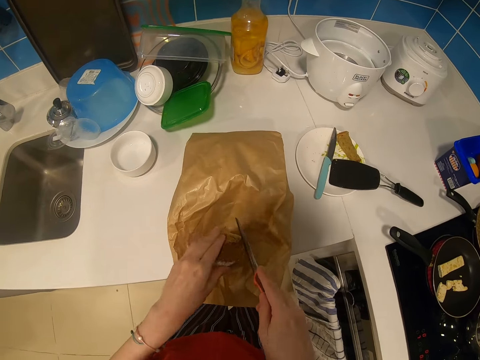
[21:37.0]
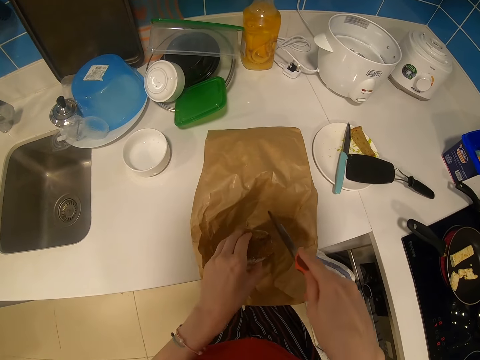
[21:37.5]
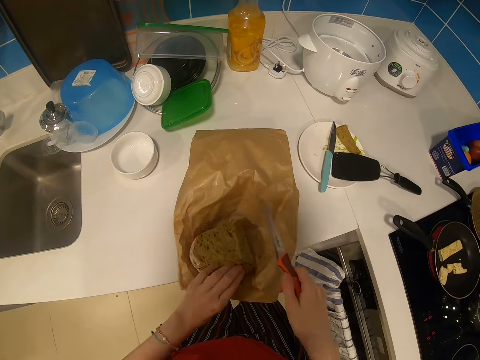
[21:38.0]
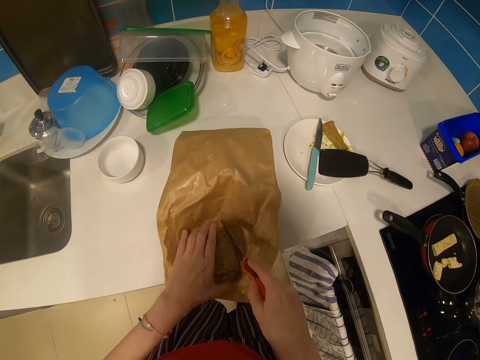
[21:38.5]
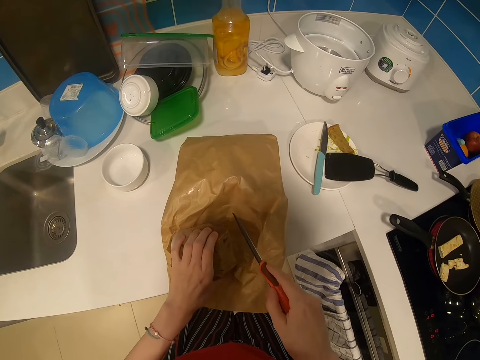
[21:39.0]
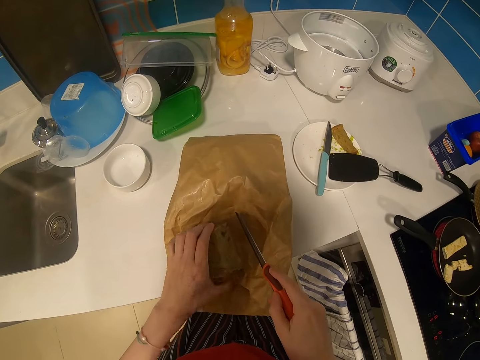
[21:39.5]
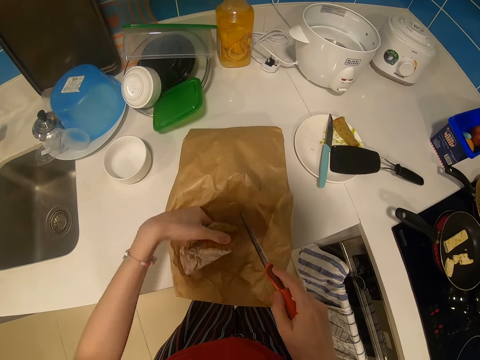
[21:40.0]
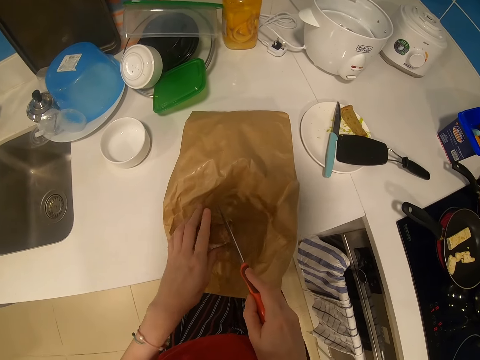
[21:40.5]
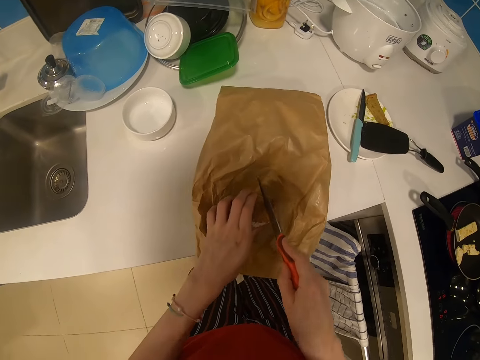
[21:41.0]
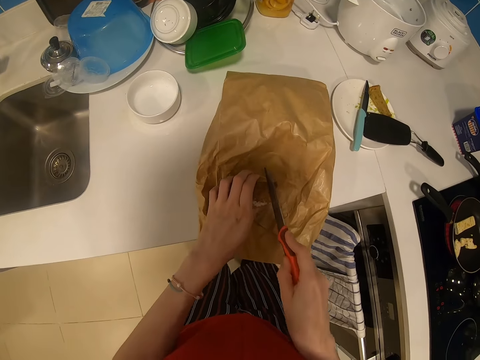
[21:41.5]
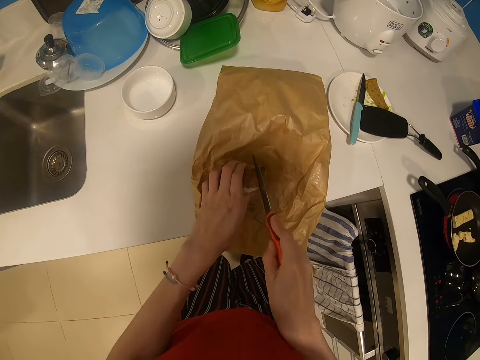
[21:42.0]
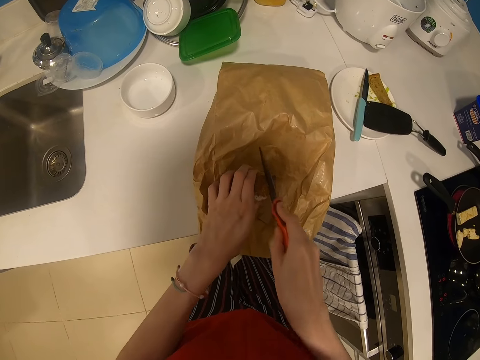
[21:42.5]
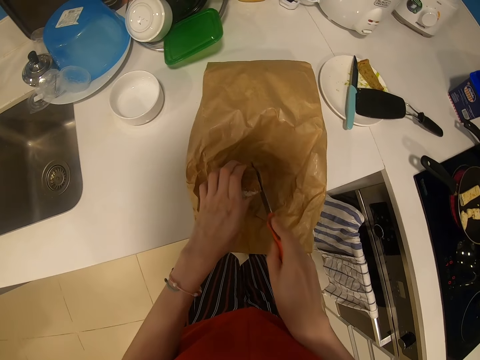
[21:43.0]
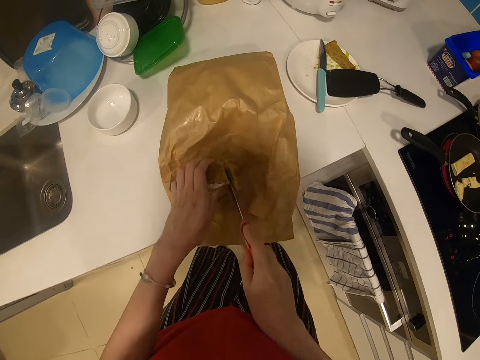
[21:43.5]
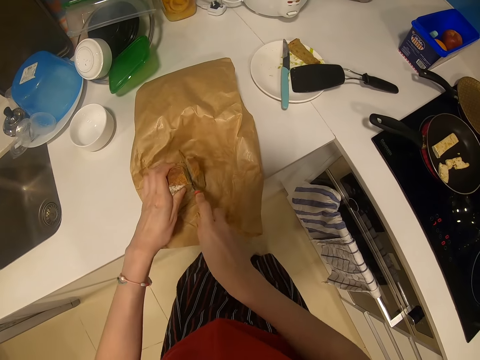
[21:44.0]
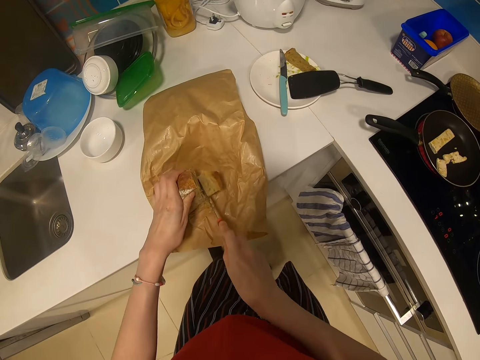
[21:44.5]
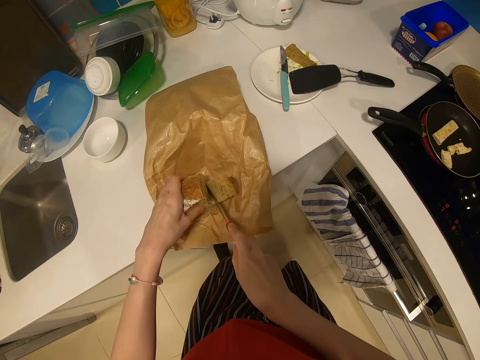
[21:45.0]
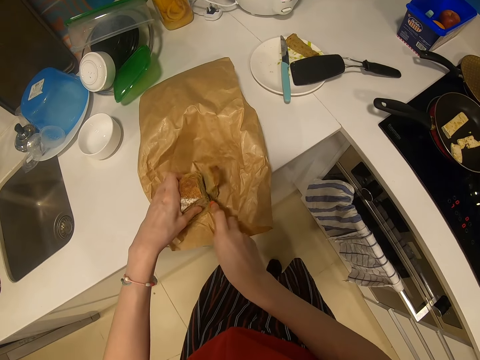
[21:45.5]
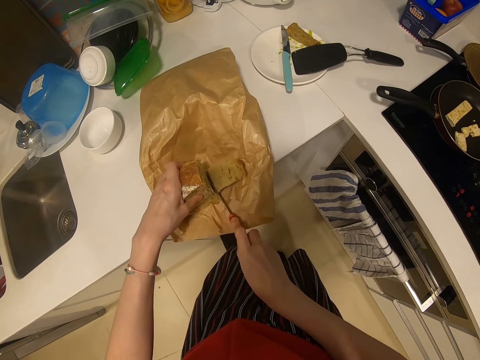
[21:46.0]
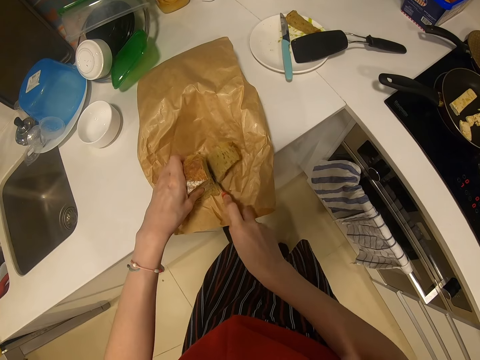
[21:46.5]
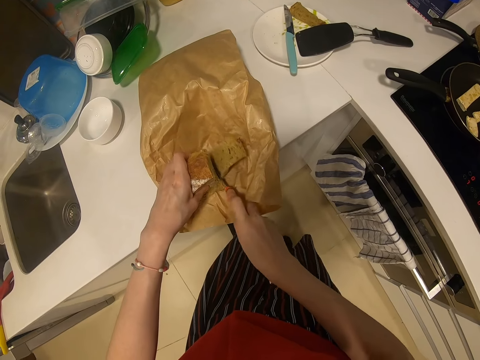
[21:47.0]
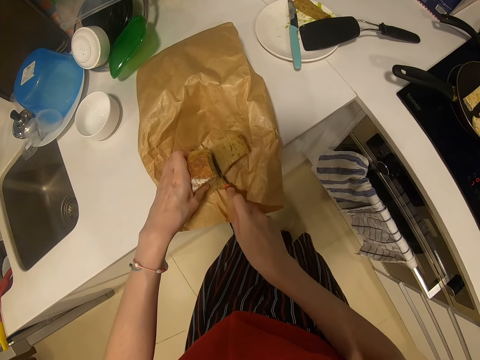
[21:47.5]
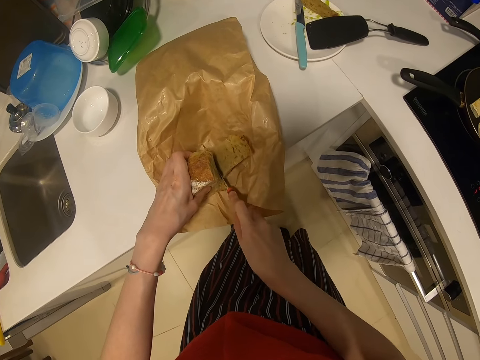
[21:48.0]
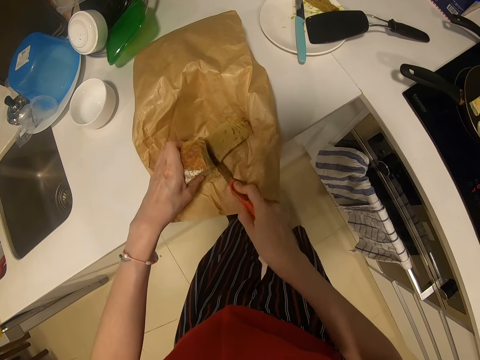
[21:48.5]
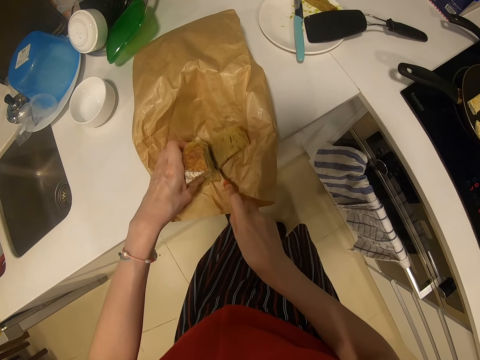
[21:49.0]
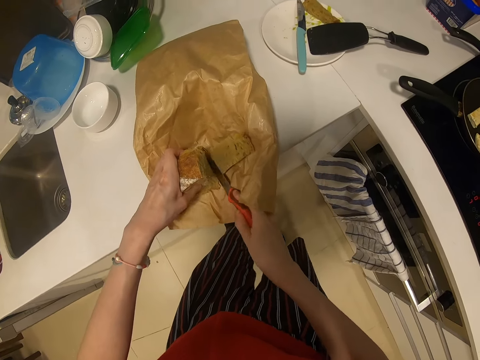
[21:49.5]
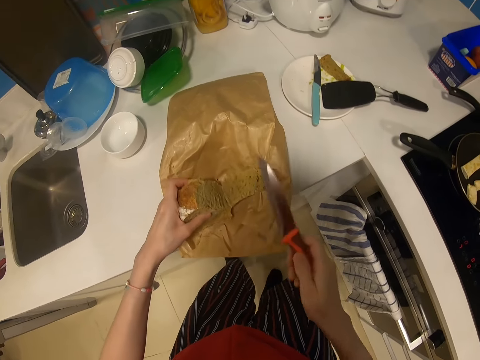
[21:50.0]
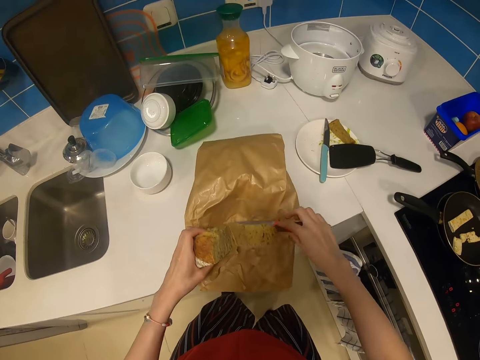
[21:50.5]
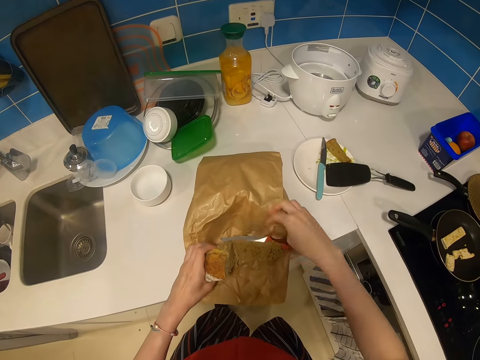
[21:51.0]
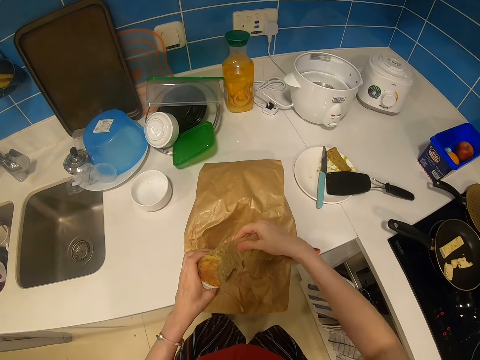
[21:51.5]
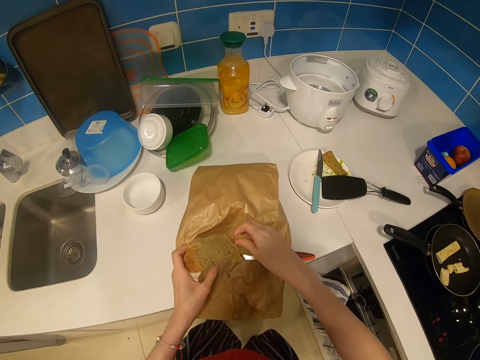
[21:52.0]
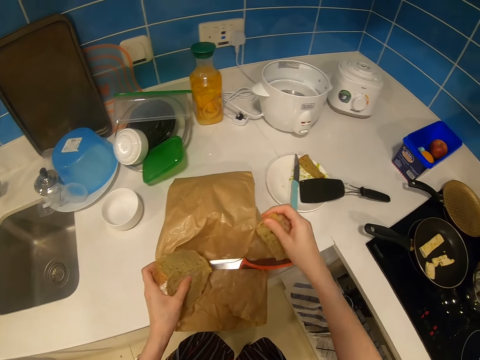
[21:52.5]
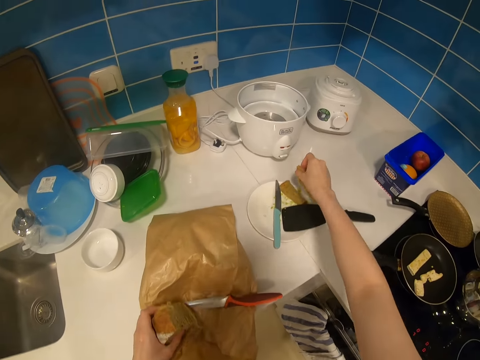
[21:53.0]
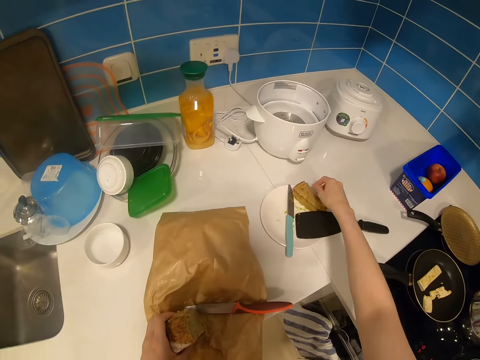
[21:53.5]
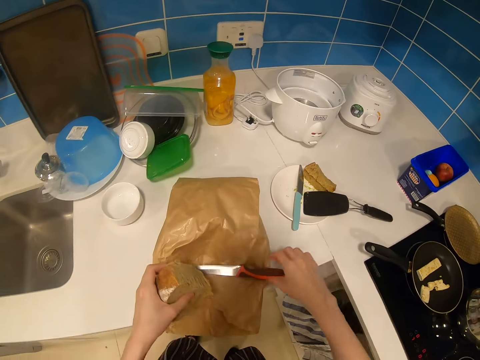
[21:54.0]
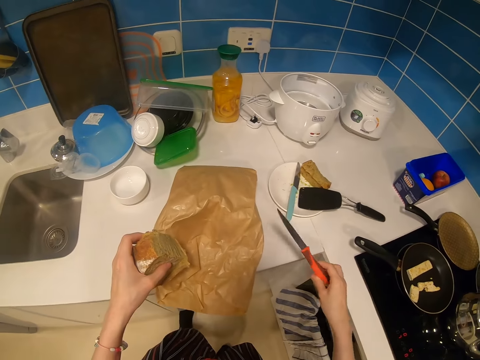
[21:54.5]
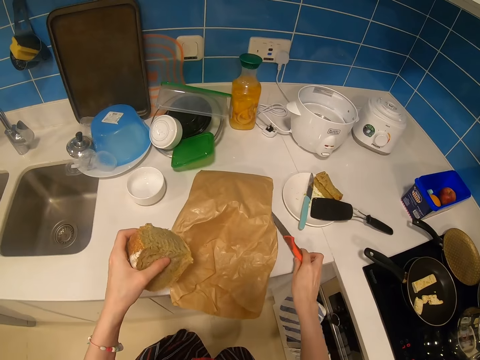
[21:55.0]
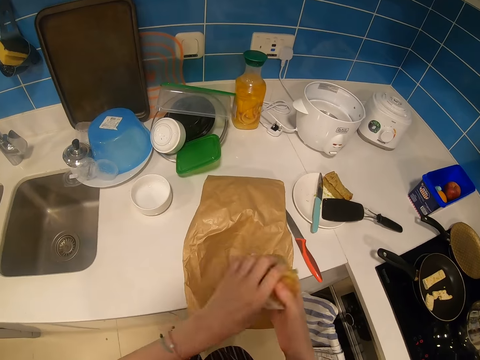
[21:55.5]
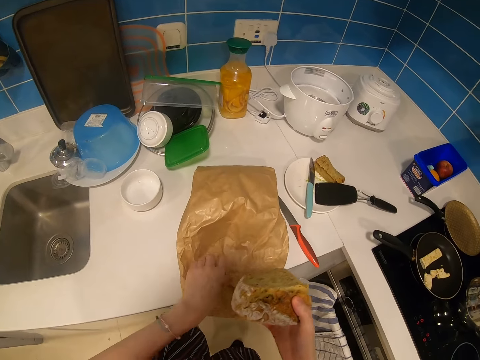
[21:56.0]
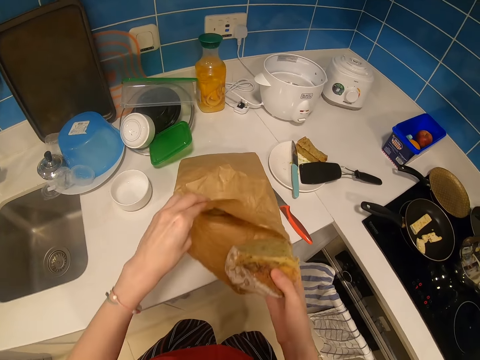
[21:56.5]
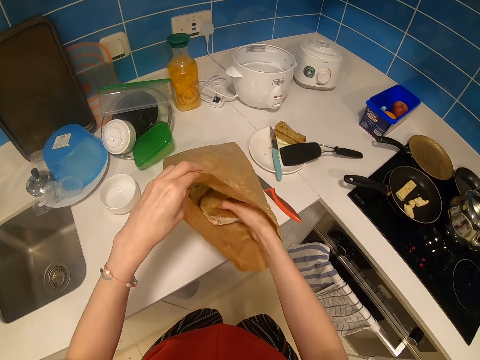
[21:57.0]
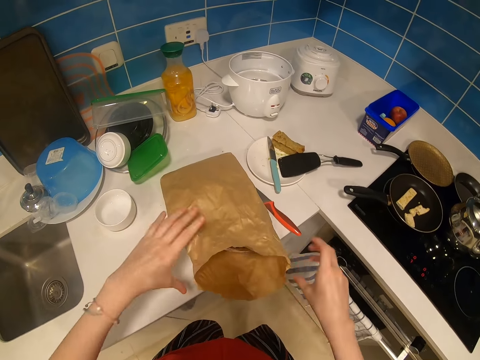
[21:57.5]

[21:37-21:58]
The camera wearer puts the bread down. They cut the cake piece with the knife. They drop the bread, hold the bread, adjust the bread, drop the bread. They cut the cake piece with the knife. They put the knife on the packet. They cut the cake piece with a hand. They pull a slice. They put the cake piece in a plate. They pick up the knife. They put the knife on the kitchen counter. They take the bread. They hold a bag. They put the cake in the packet.

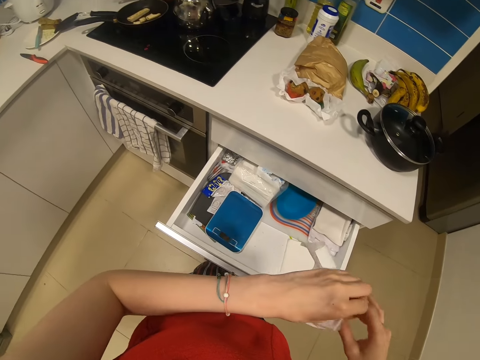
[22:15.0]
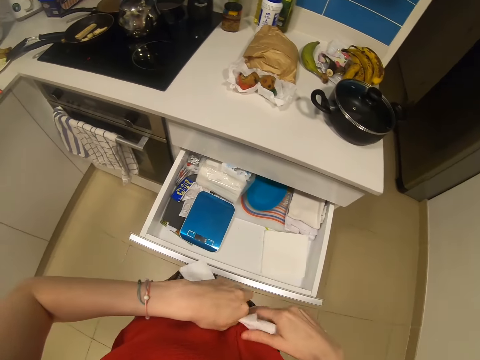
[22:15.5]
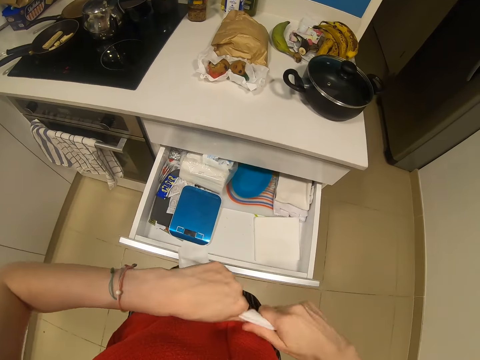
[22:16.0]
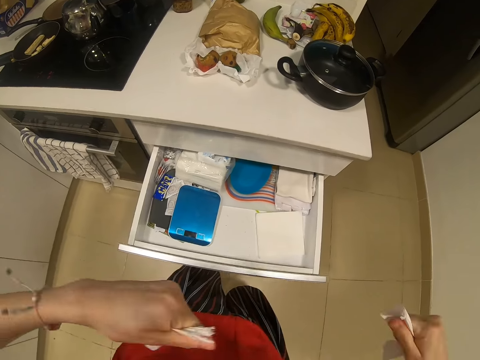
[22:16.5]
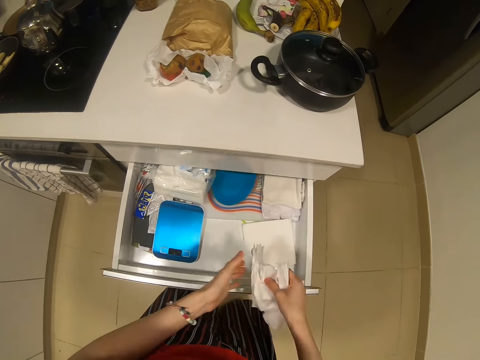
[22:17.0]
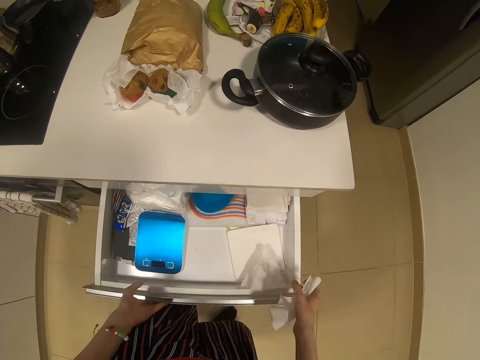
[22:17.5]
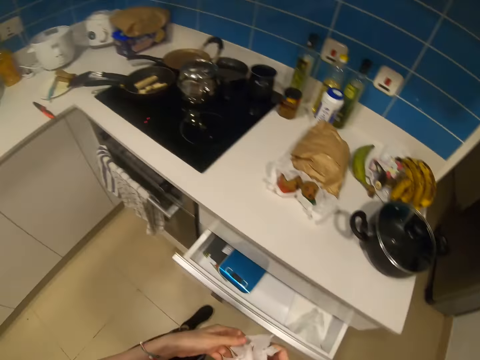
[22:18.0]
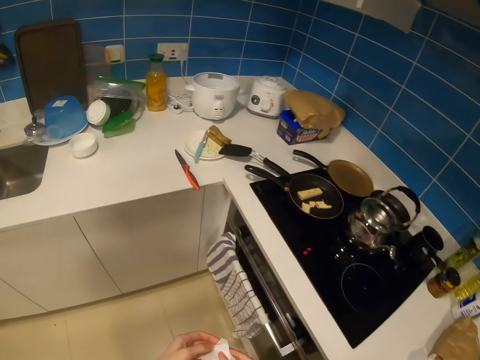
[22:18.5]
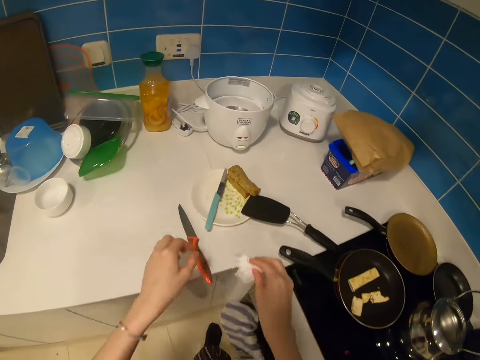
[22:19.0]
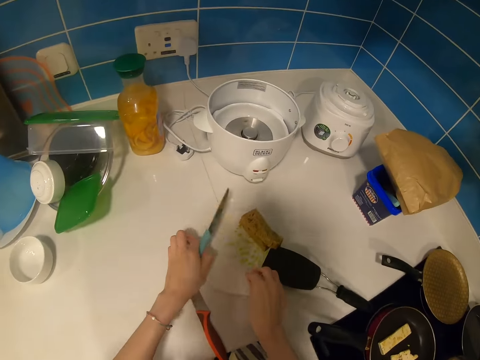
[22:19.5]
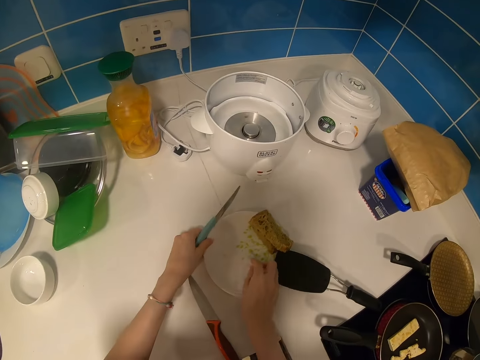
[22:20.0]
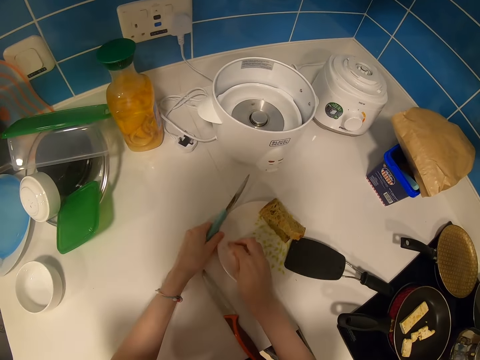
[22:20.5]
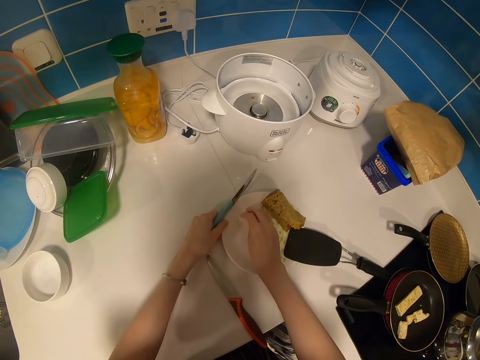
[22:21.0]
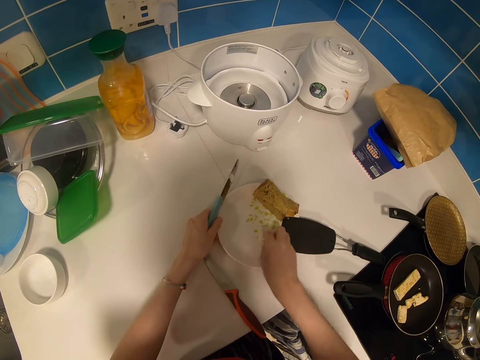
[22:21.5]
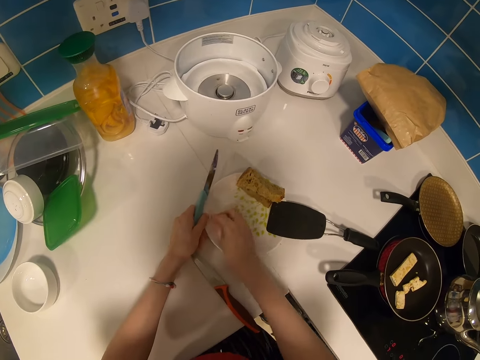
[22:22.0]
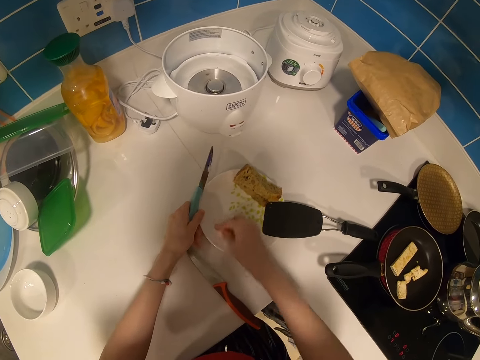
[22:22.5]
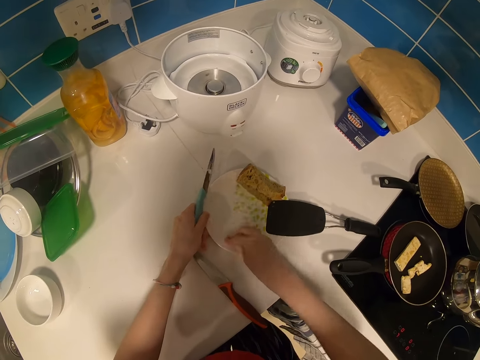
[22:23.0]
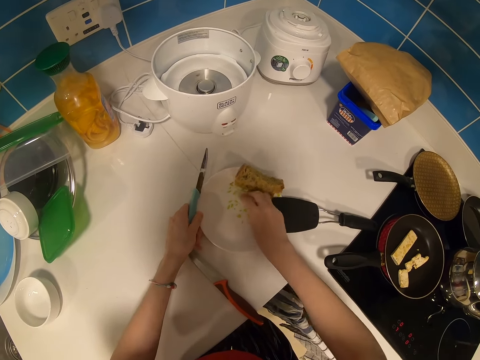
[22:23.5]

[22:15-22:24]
The camera wearer unfolds a serviette. They cut the serviette. They take the serviette, drop a serviette piece in the drawer, and close the drawer. They hold the serviette and move around. They pick up a knife. They hold a plate and wipe the plate.
